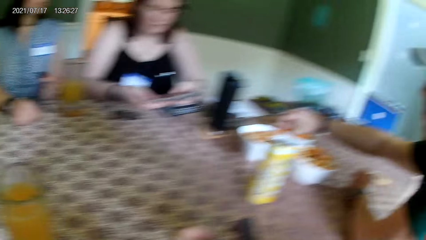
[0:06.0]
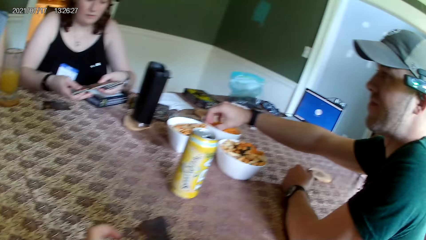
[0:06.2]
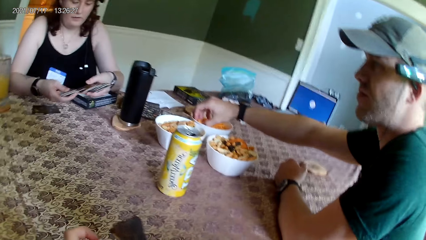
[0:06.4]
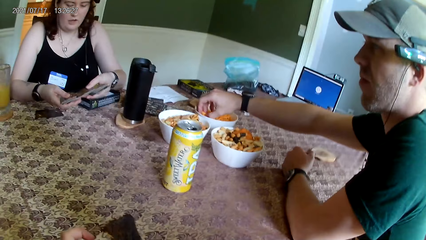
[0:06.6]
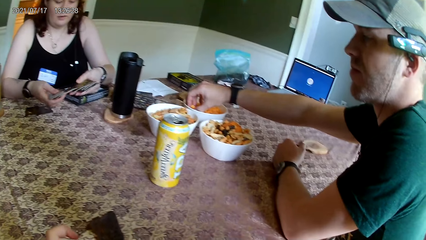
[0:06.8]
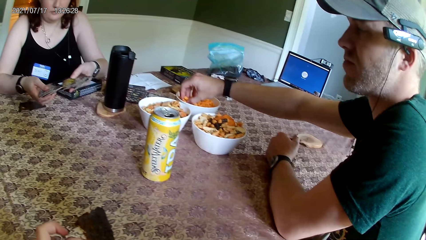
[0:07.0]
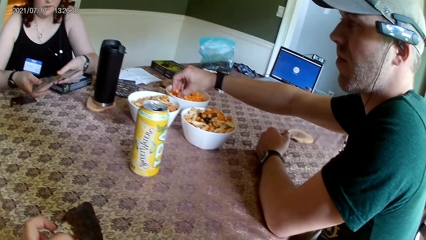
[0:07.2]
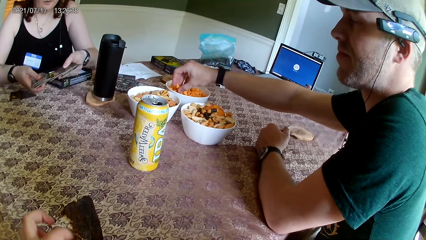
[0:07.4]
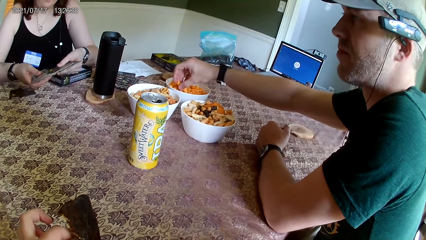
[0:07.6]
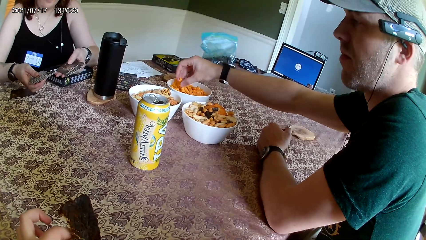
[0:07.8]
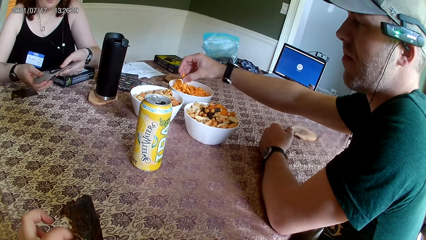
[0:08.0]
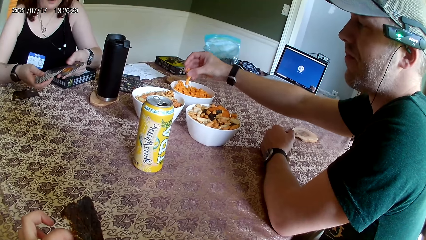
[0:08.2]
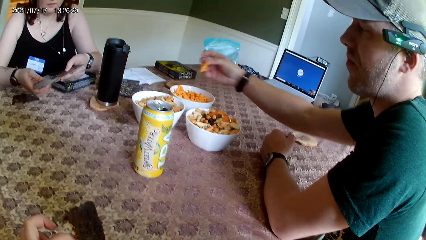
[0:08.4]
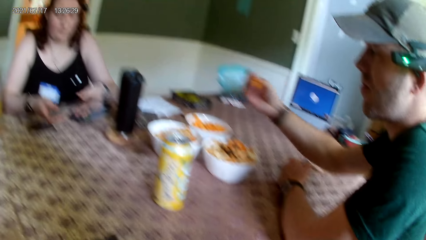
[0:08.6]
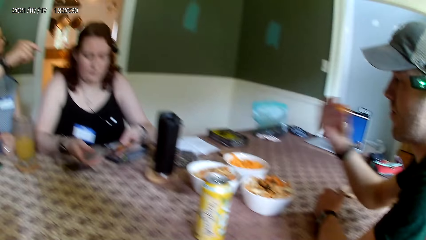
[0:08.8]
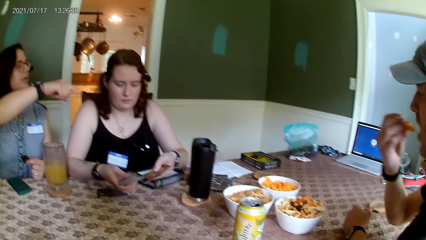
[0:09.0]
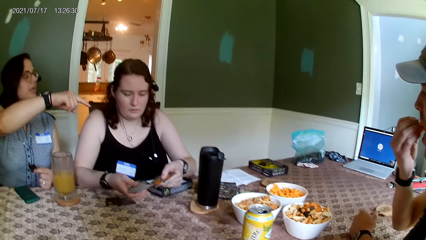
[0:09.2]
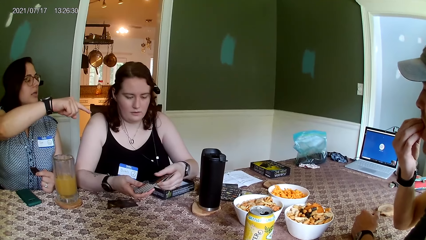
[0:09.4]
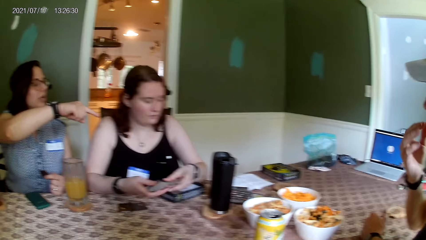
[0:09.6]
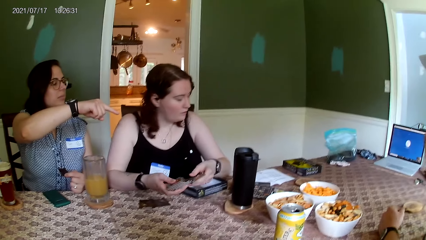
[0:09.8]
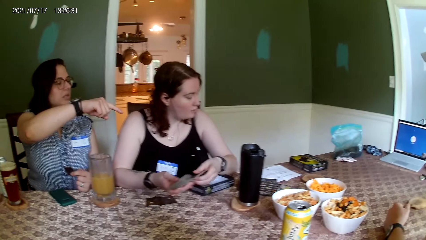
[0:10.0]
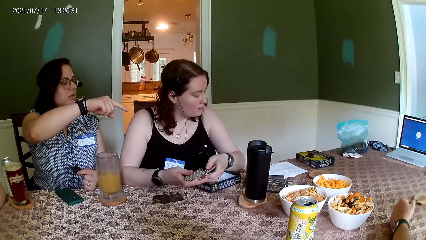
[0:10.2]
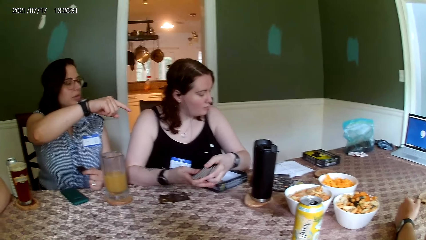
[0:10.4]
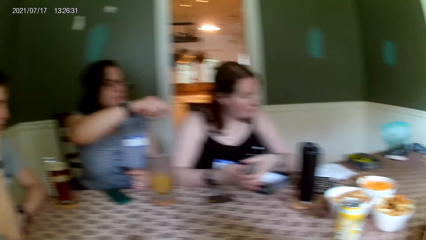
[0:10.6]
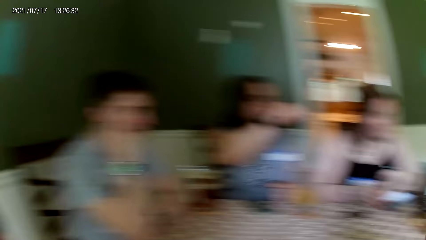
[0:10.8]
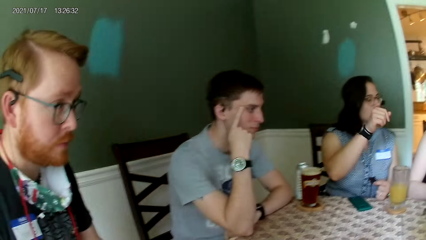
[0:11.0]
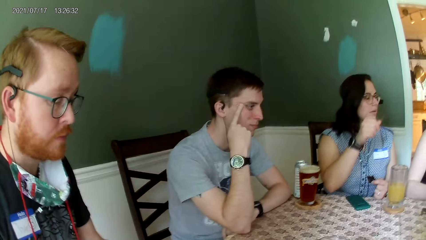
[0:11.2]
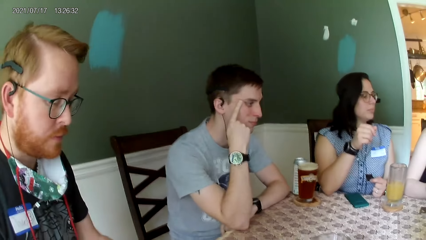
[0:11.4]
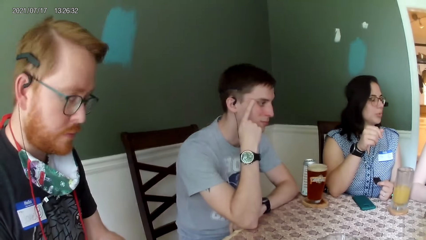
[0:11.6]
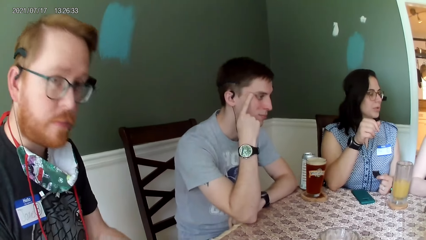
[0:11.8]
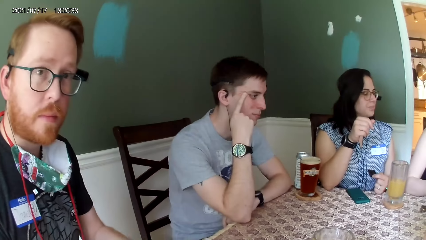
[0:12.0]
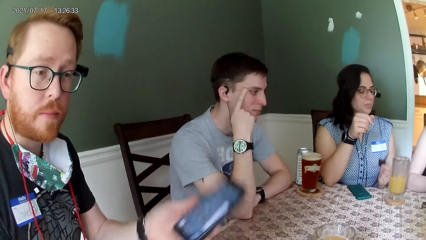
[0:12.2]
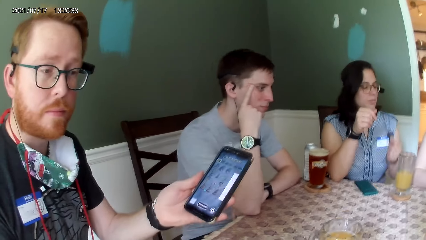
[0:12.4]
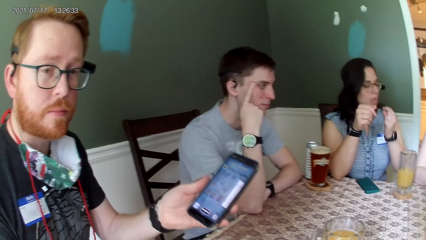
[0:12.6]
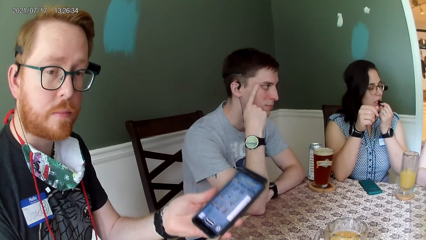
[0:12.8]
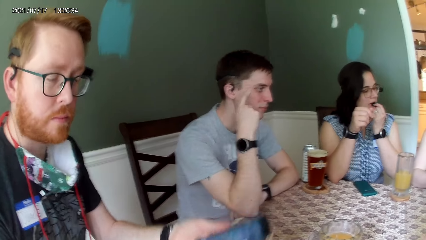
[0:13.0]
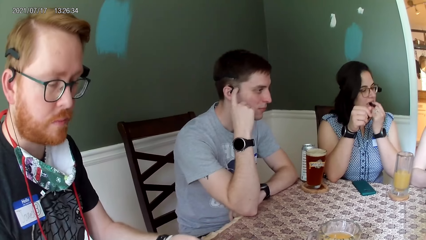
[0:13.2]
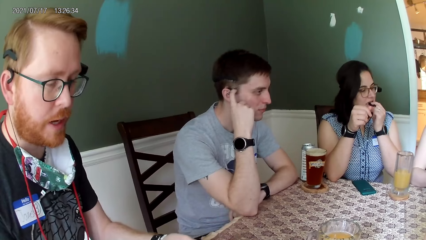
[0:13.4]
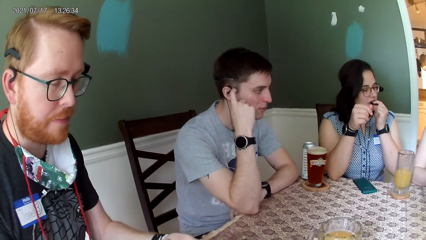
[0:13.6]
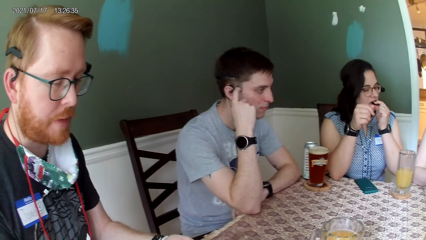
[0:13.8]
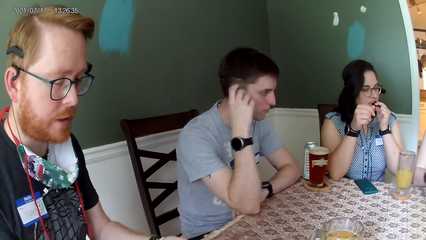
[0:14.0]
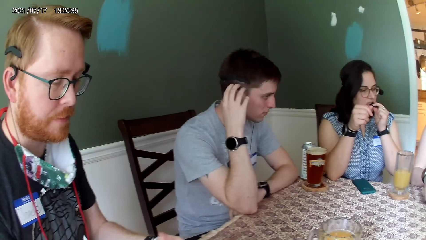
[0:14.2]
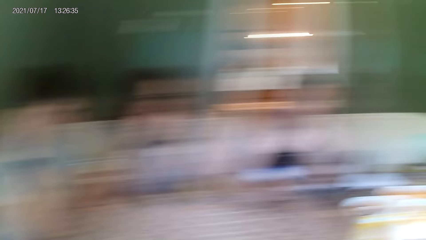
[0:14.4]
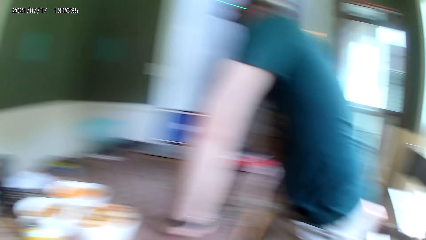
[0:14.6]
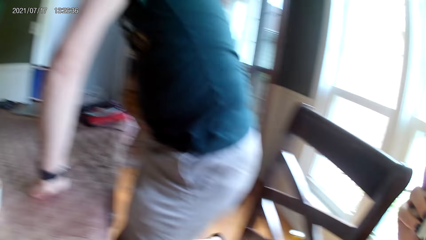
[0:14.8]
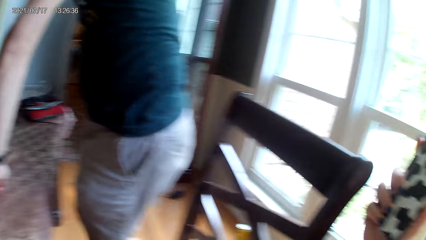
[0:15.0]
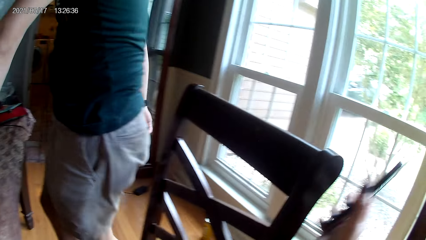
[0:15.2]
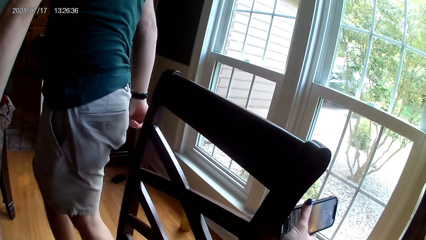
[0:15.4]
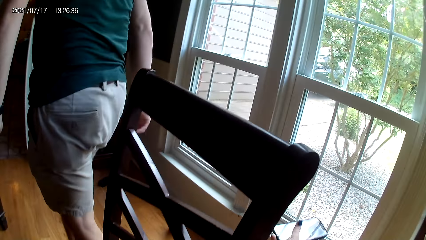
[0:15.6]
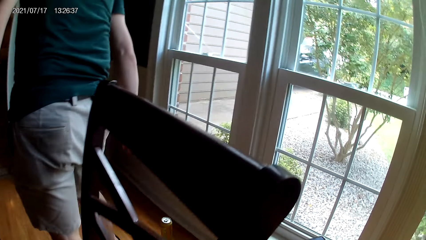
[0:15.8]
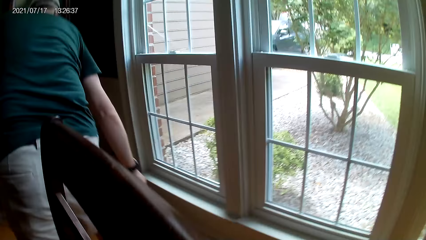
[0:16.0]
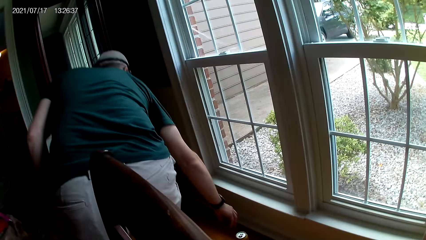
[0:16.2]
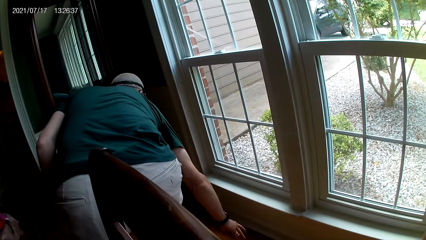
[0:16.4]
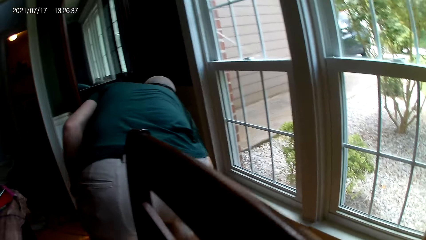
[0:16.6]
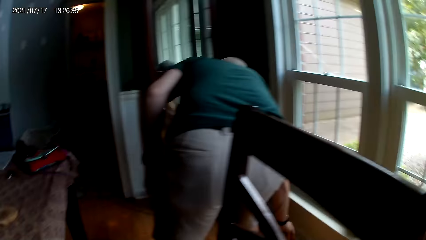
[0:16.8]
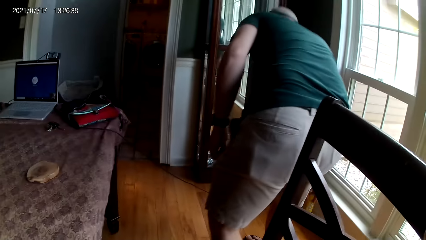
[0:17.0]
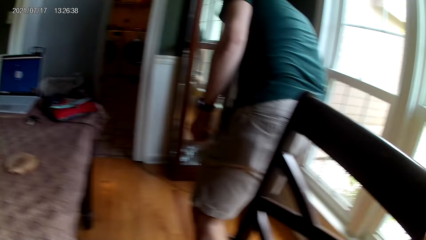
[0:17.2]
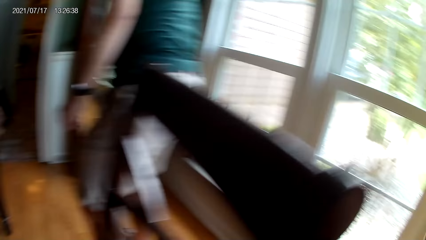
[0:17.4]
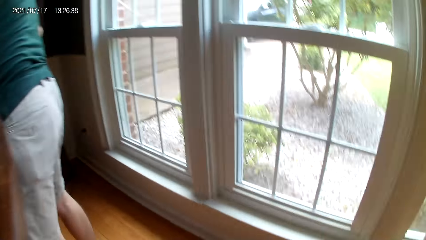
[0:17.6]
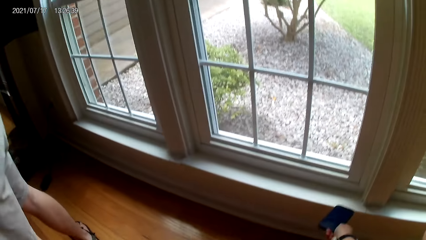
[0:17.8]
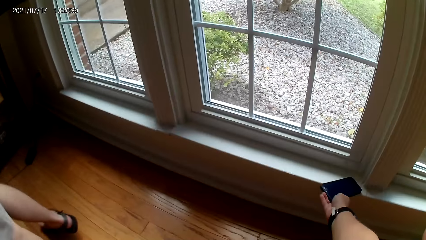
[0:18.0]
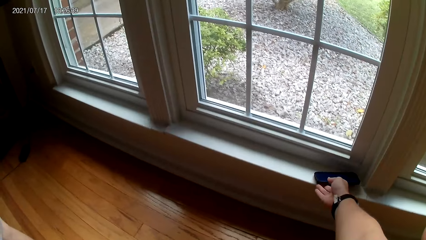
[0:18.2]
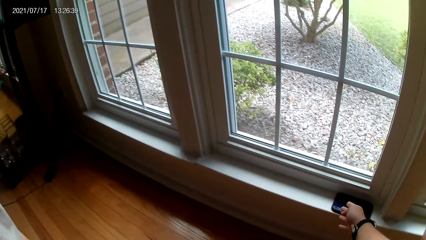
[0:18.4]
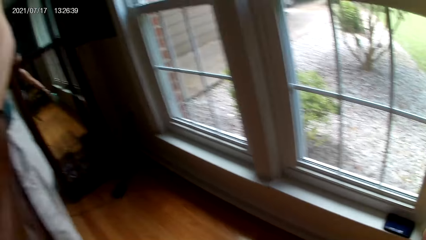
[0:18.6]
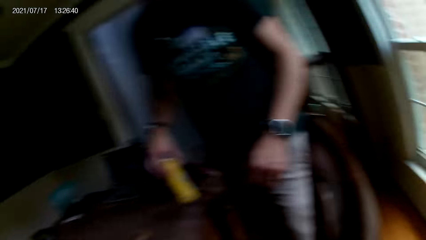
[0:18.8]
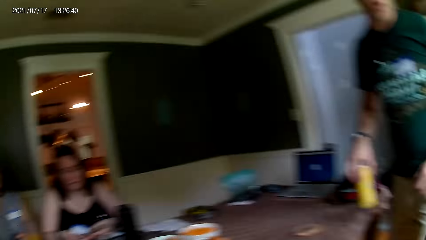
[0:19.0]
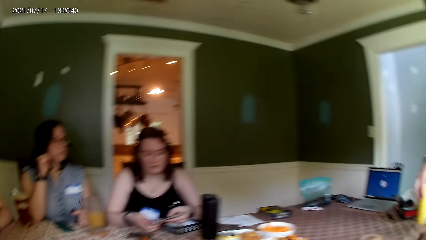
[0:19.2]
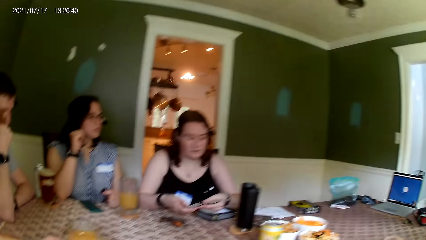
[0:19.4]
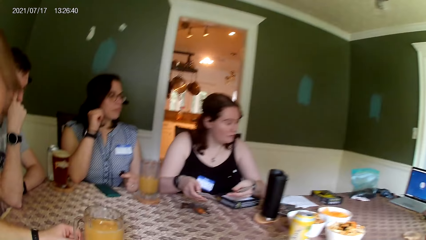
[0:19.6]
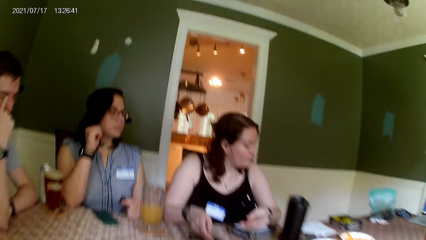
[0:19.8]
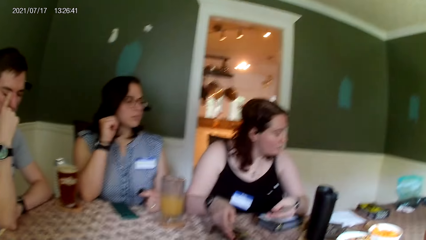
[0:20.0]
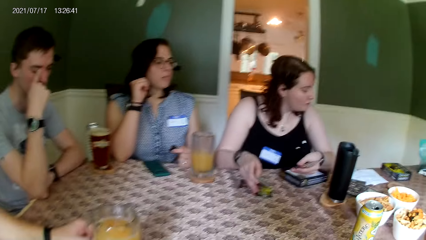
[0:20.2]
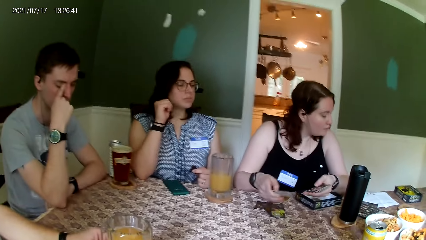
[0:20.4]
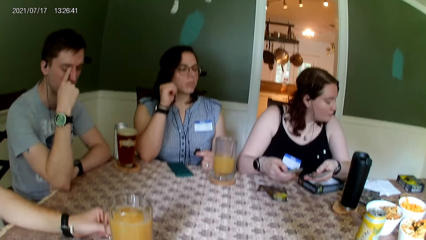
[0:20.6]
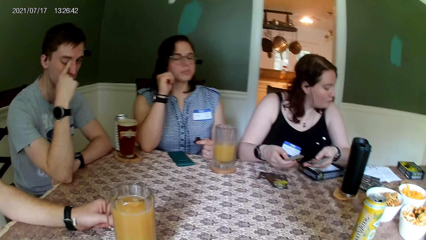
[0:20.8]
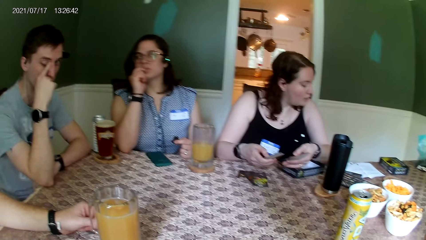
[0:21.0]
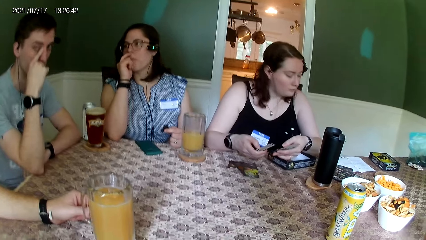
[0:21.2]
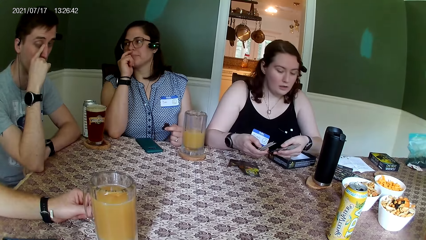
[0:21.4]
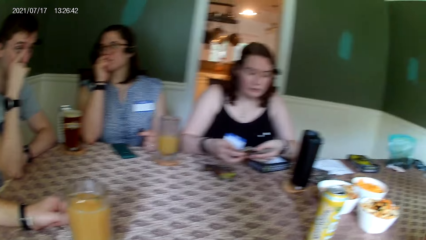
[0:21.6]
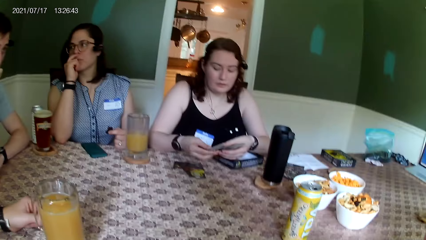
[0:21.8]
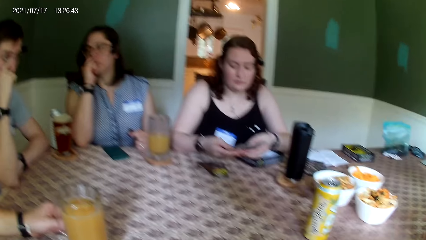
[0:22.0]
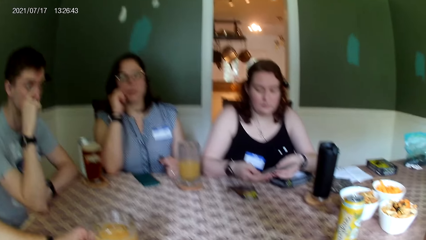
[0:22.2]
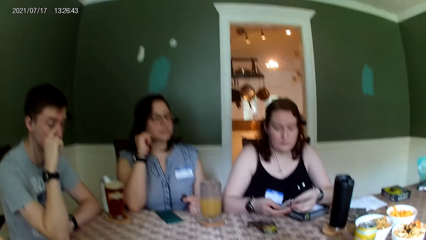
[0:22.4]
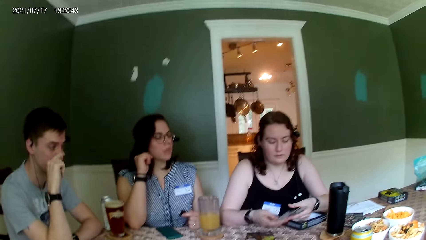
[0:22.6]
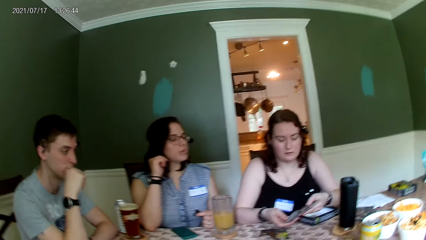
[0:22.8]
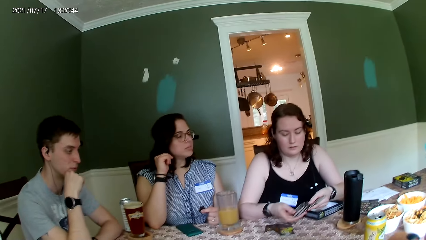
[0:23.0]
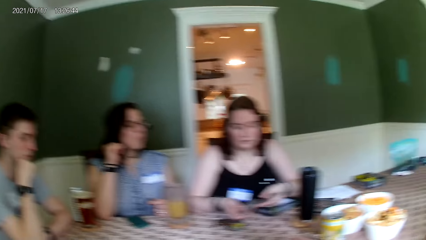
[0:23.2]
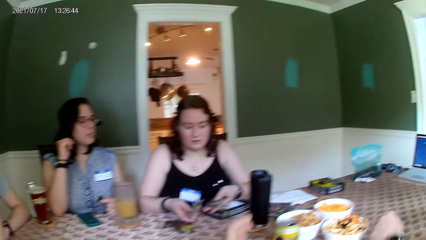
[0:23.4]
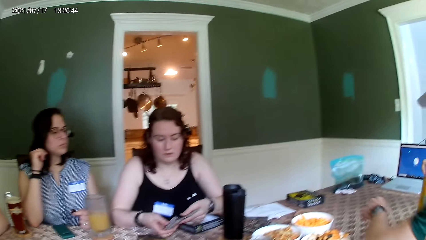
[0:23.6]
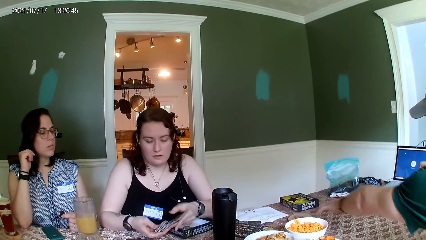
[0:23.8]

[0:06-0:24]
A man eats the snacks from a bowl. A lady shuffles cards. Another lady points at a direction. Another man shows his phone to the camera wearer. The other man holds the phone. The other lady eats a snack with her left hand. The other man lowers his phone to the table with his left hand. The first man moves out of a chair and walks about. The first man picks up a can drink from the floor with his right hand. The camera wearer drops her phone on the window with her right hand. She looks around. The first lady checks the cards in her hands.
